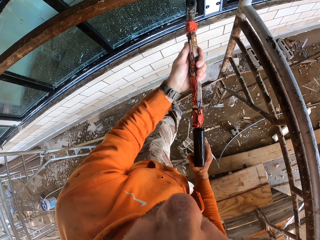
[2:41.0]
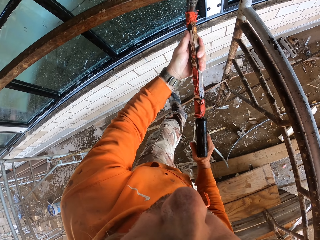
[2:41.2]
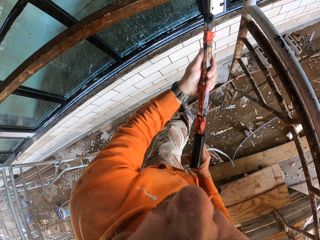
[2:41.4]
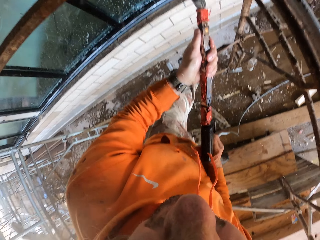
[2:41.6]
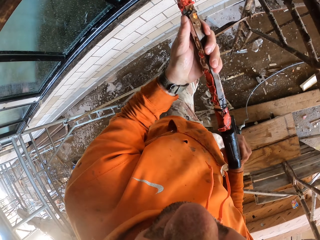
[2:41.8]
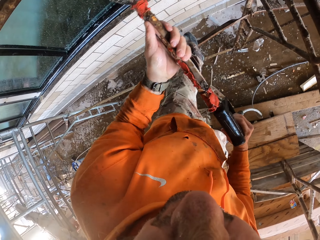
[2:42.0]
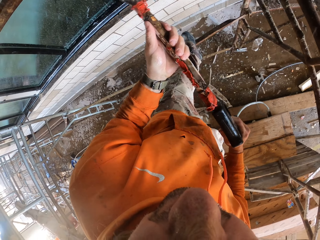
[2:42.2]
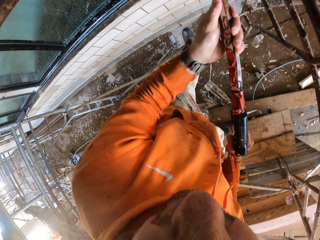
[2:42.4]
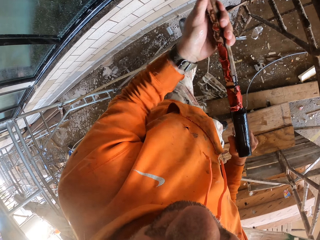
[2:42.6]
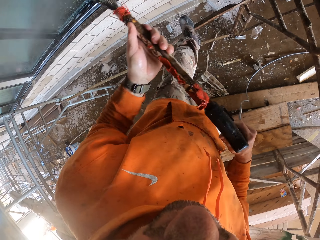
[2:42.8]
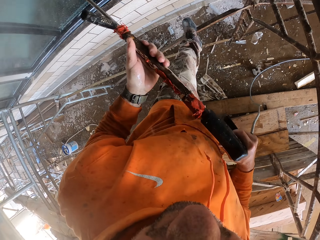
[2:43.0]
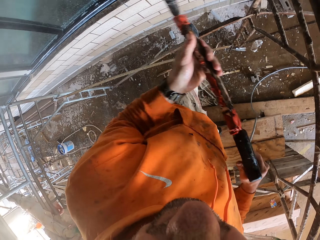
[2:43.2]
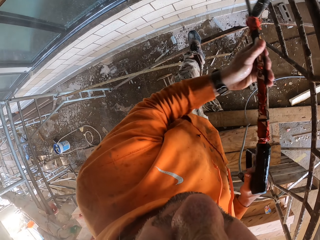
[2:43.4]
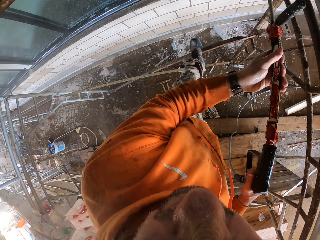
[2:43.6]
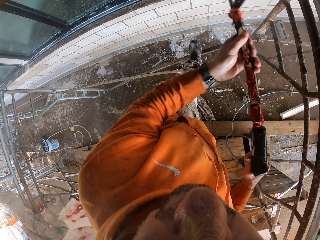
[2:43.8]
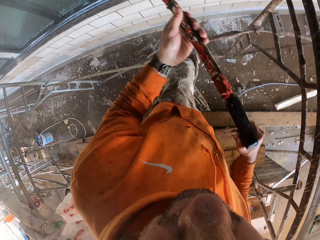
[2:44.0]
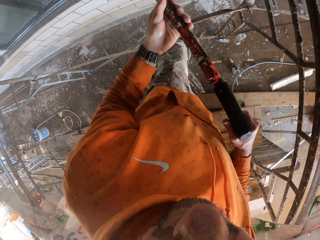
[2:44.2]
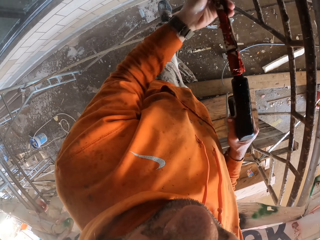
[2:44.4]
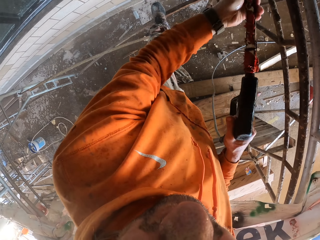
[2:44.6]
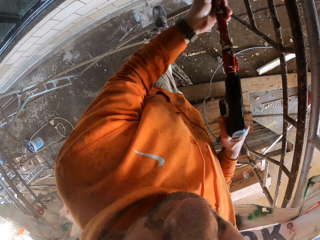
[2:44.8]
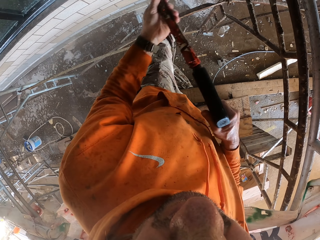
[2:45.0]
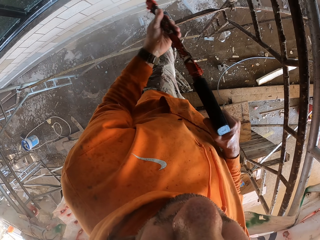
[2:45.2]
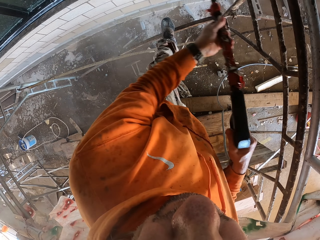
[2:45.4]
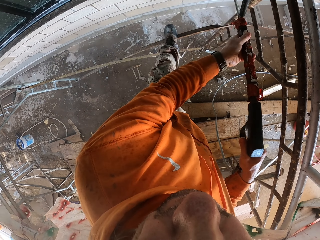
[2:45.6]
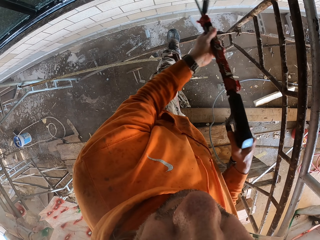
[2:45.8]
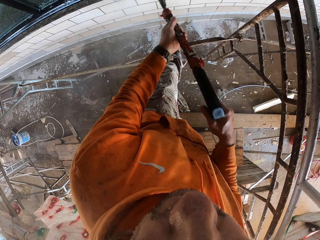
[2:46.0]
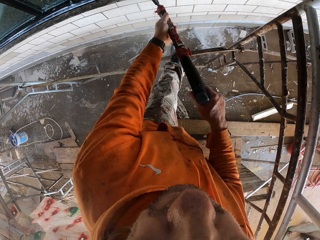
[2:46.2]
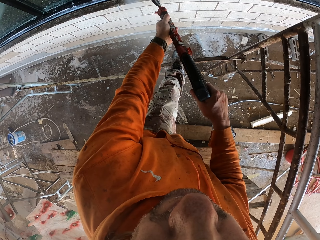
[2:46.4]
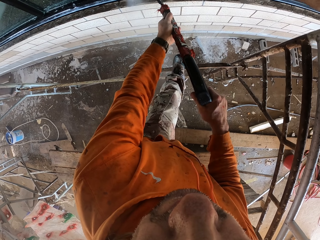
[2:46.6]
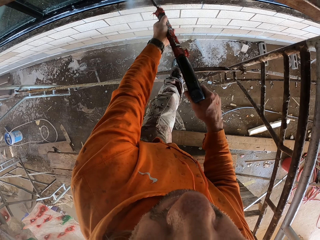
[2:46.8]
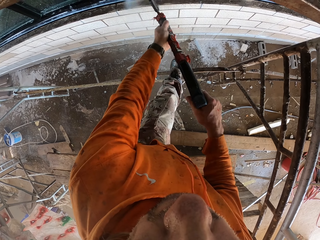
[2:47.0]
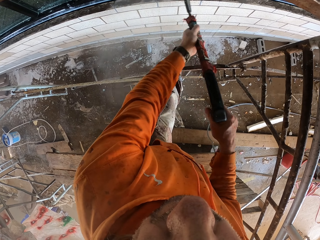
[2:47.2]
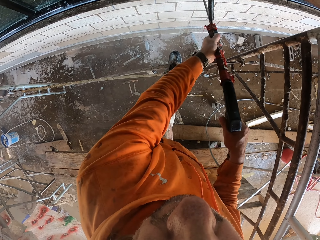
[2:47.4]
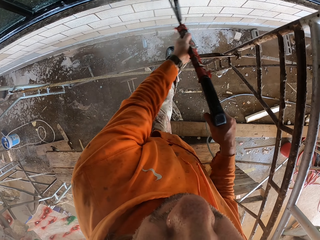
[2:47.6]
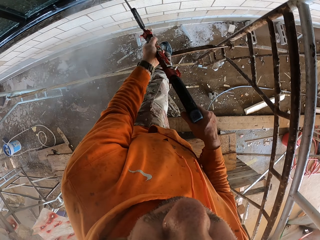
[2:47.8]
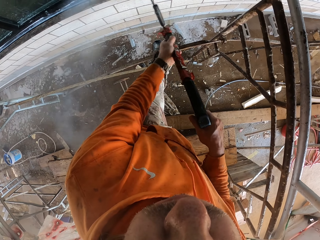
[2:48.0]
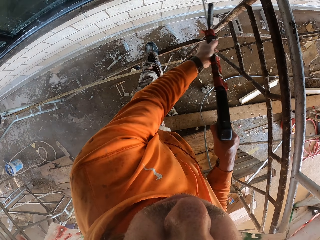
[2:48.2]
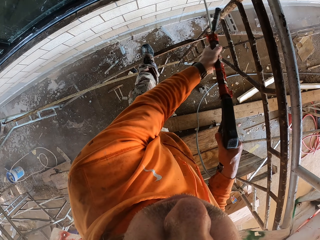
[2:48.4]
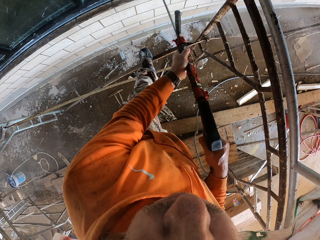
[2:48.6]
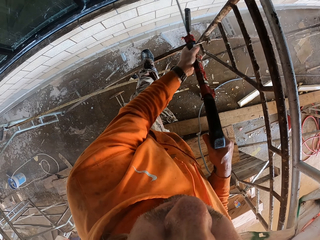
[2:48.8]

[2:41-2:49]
The camera wearer sprays the window. They spray the wall.

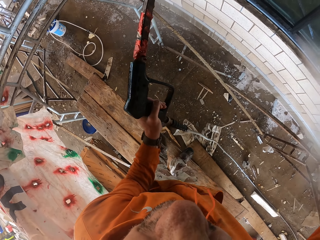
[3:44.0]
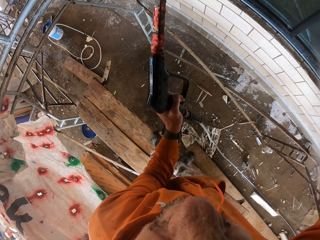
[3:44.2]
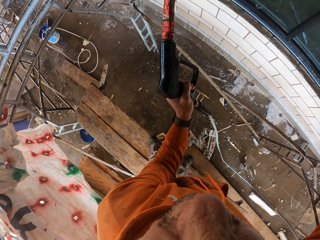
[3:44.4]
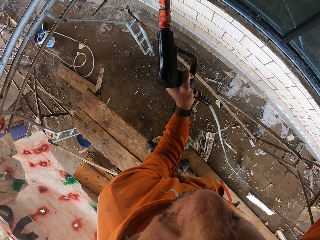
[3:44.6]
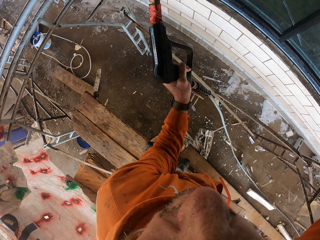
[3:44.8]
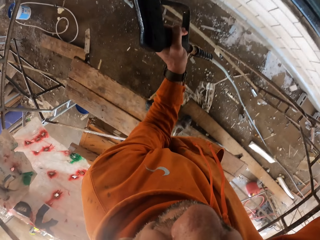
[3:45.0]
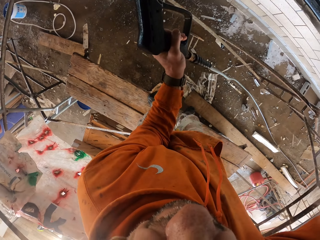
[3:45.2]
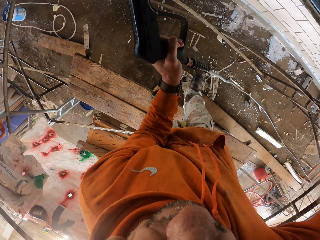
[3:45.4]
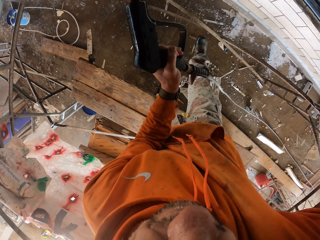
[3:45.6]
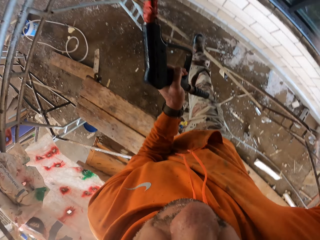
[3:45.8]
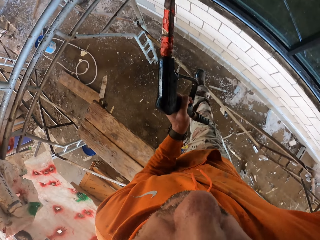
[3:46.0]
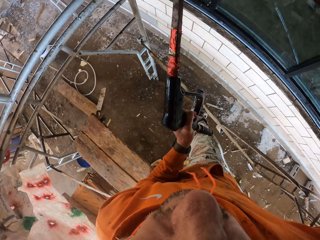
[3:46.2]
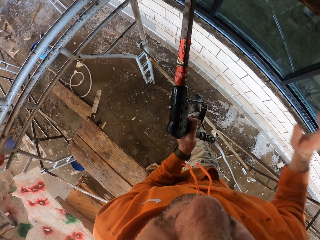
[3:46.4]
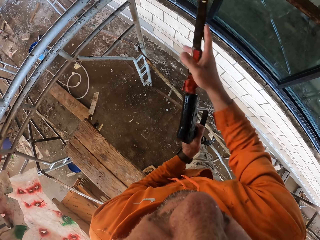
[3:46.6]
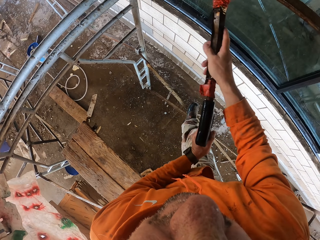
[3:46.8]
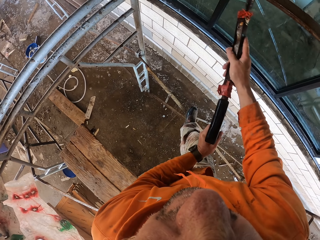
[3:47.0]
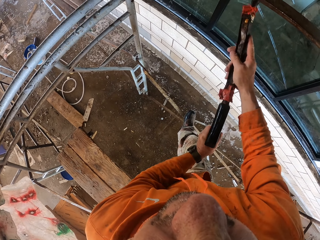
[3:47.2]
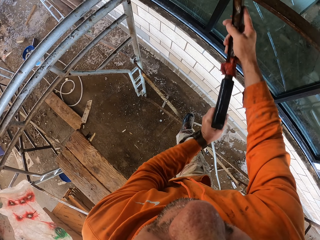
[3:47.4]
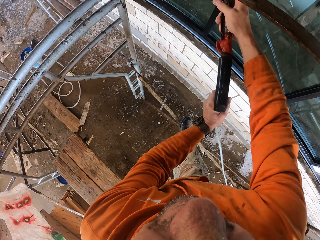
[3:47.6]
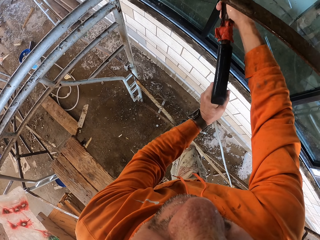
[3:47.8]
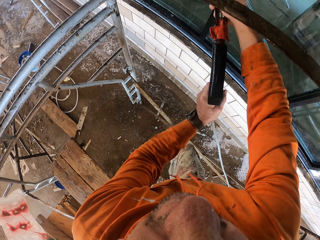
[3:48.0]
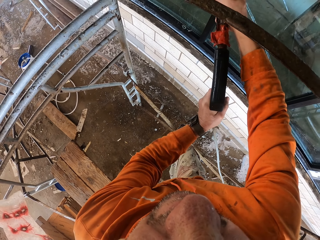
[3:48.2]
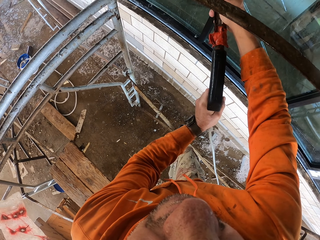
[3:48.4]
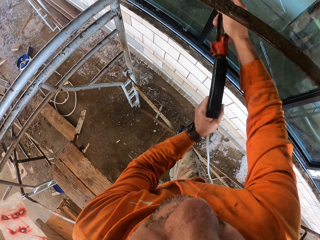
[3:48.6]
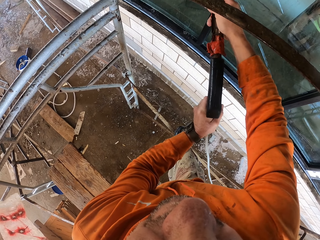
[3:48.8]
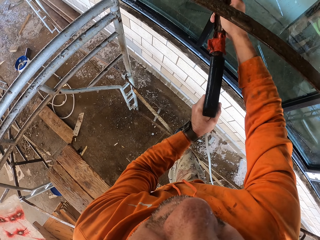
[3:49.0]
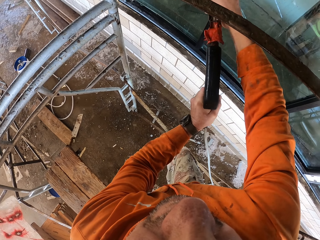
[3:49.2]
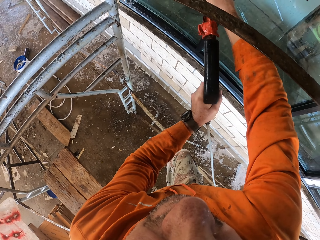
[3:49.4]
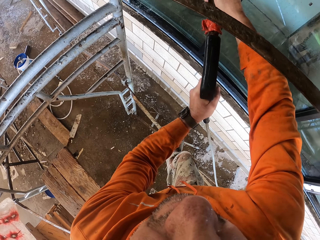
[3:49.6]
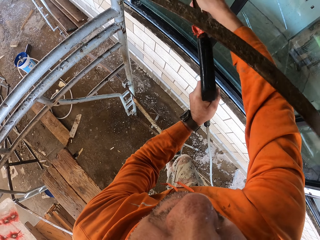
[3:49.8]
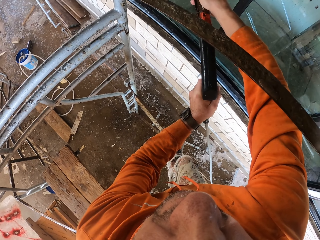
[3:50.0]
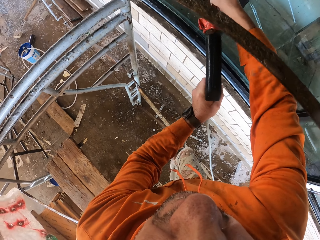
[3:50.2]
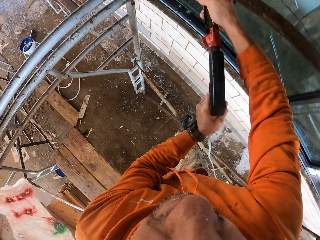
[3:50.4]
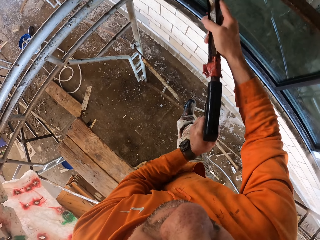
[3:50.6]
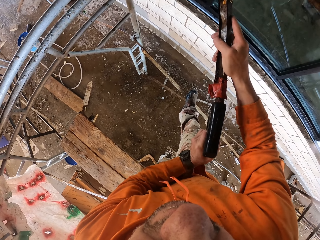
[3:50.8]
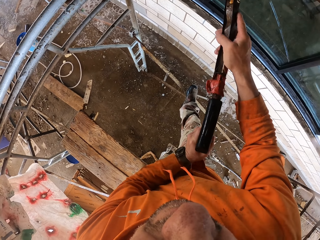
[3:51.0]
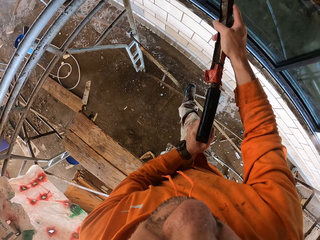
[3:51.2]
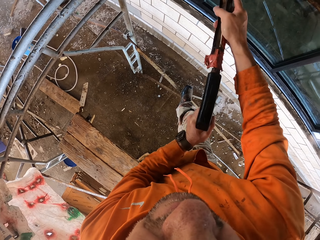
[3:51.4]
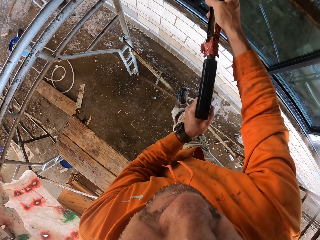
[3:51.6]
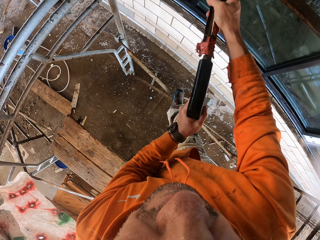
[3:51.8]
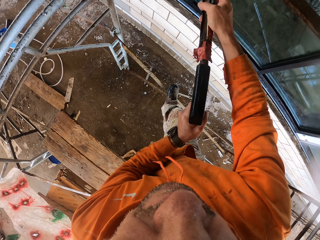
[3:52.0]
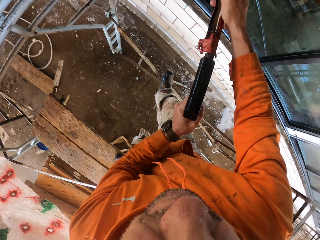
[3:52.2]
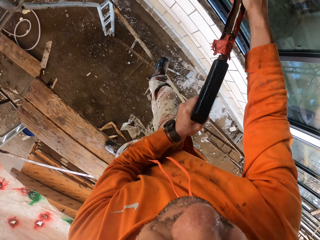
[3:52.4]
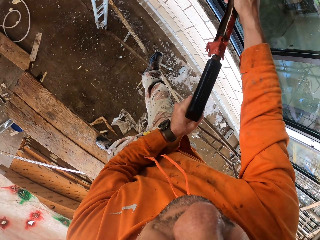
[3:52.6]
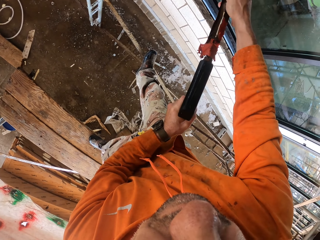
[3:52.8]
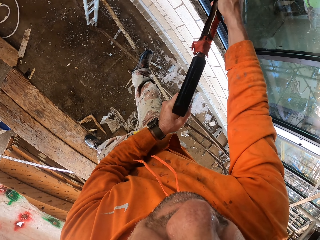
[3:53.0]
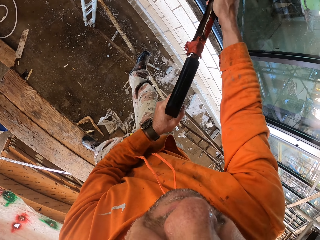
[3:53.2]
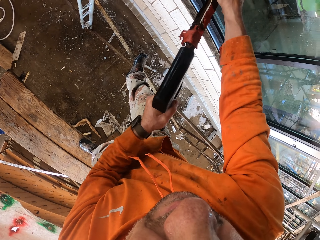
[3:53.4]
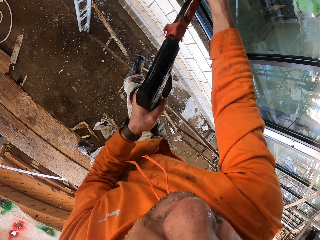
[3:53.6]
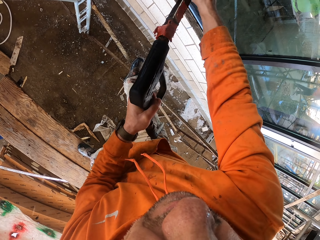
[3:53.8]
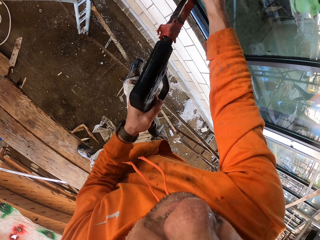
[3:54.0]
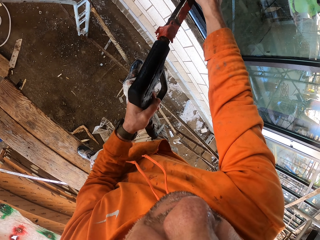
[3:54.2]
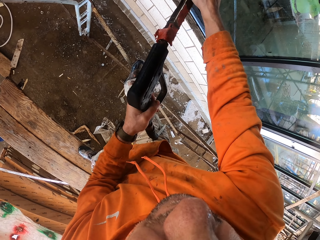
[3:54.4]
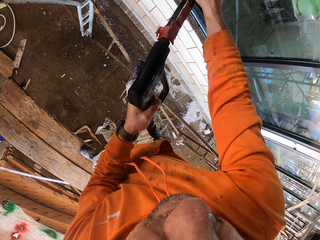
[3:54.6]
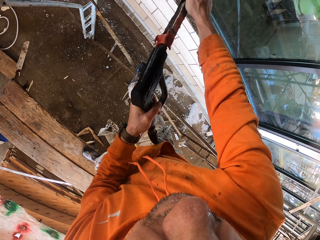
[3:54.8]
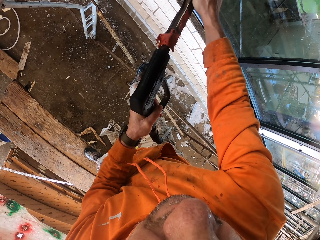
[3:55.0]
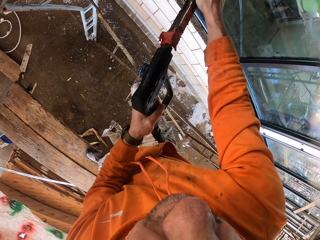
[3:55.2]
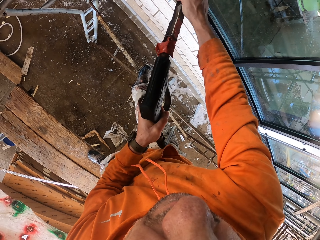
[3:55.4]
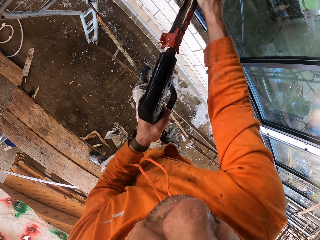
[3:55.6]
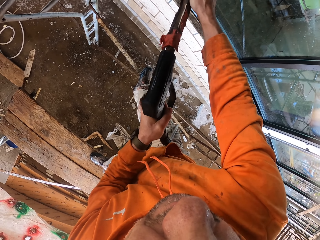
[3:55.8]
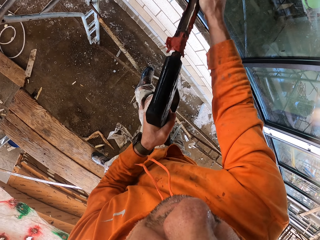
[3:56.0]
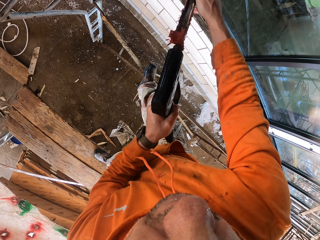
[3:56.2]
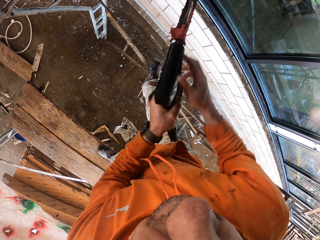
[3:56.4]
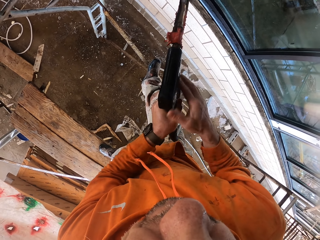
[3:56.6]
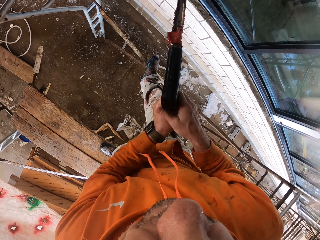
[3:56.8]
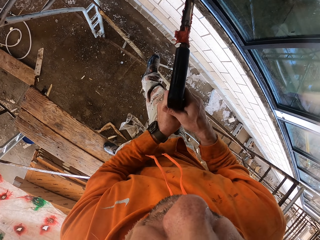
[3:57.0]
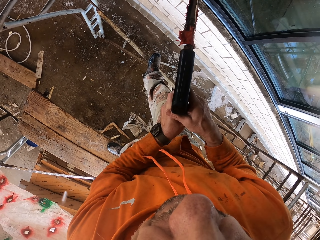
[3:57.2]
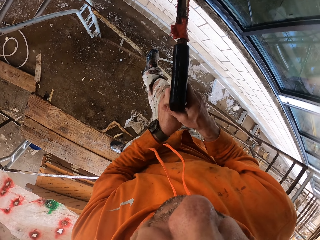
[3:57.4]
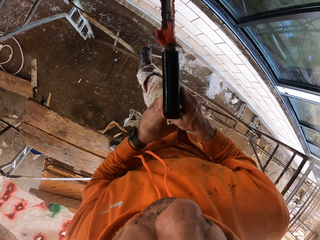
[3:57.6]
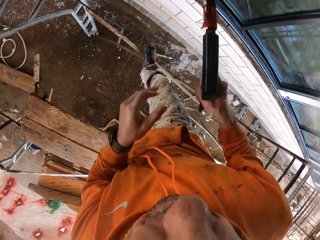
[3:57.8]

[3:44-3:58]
The camera wearer steps on the metal using the right leg. They exchange the spray pipe to the right hand.
